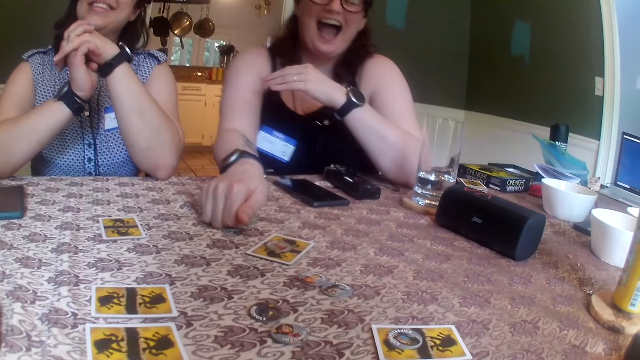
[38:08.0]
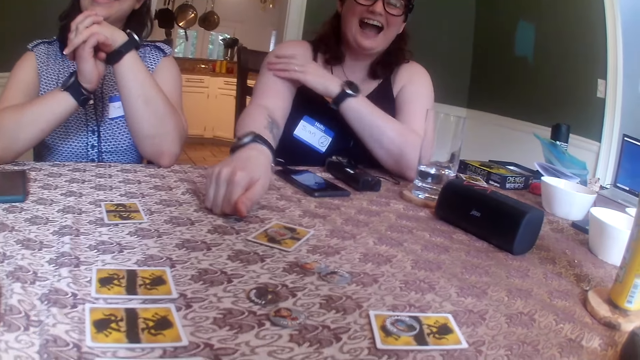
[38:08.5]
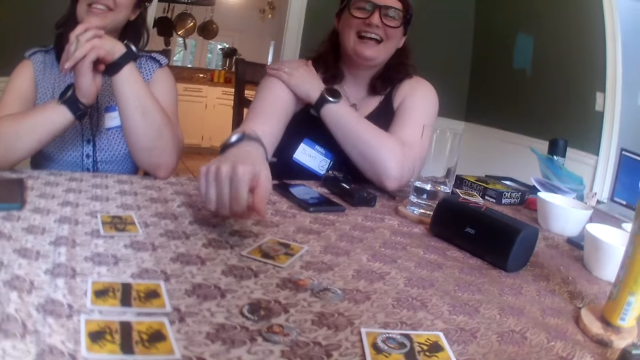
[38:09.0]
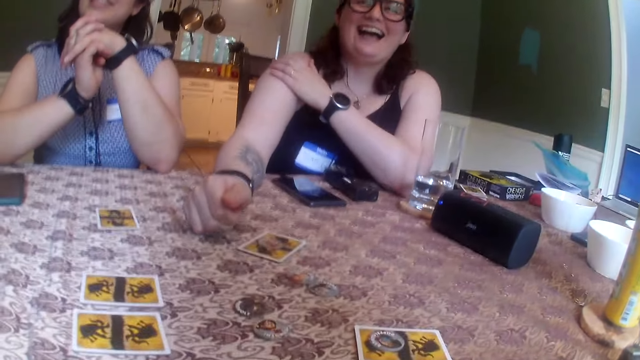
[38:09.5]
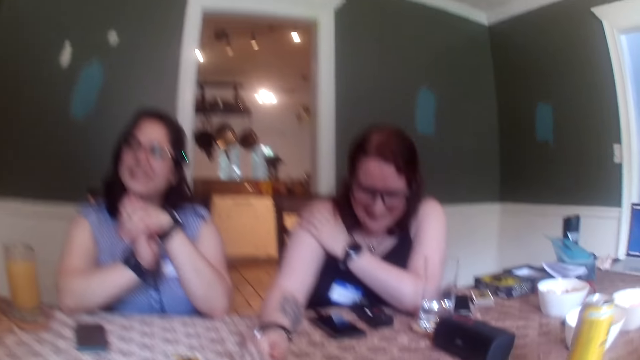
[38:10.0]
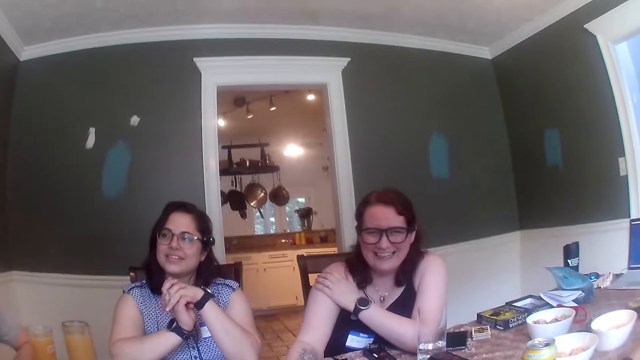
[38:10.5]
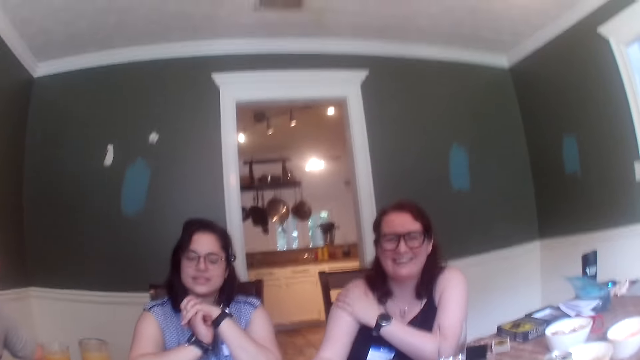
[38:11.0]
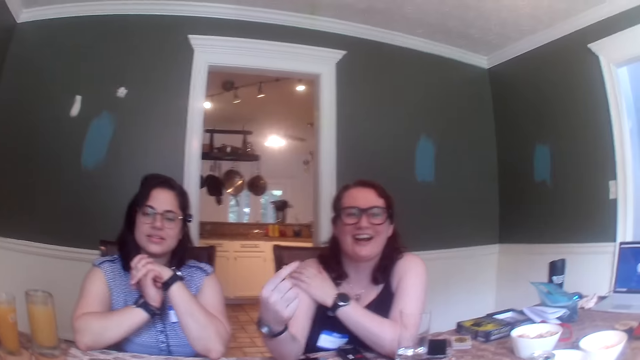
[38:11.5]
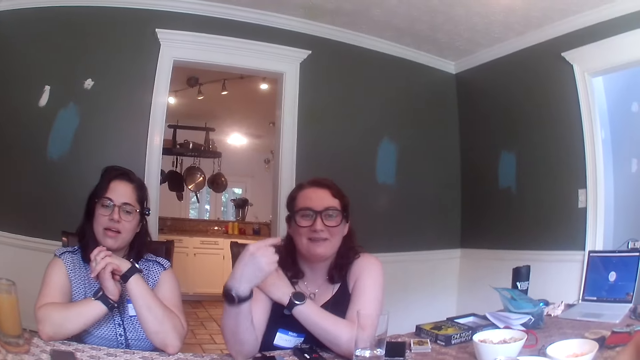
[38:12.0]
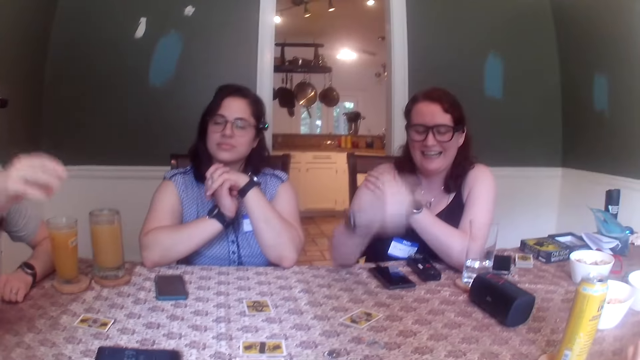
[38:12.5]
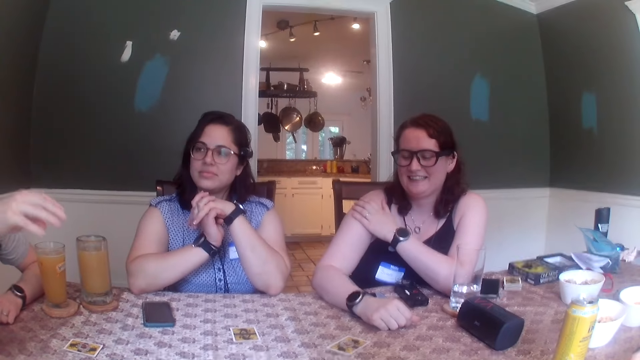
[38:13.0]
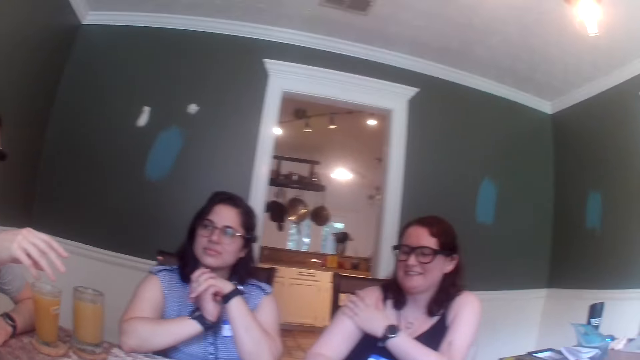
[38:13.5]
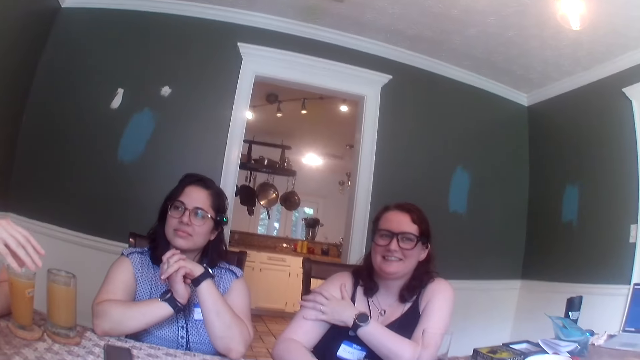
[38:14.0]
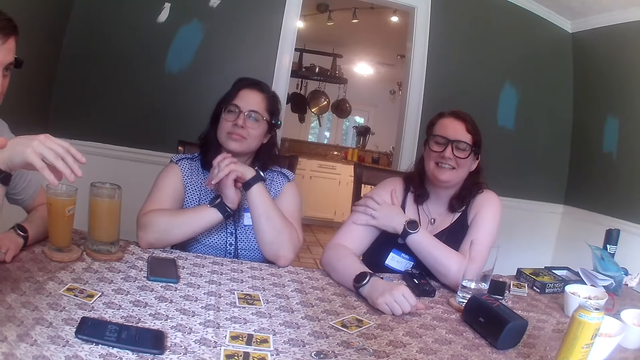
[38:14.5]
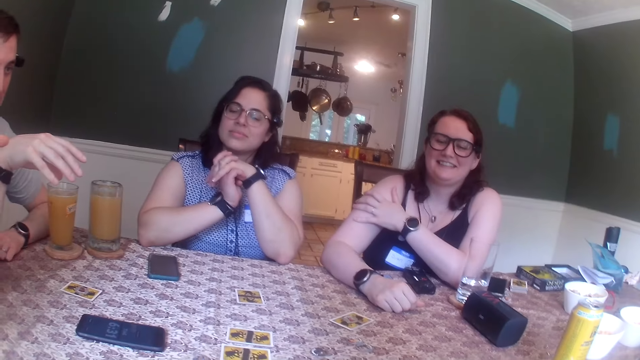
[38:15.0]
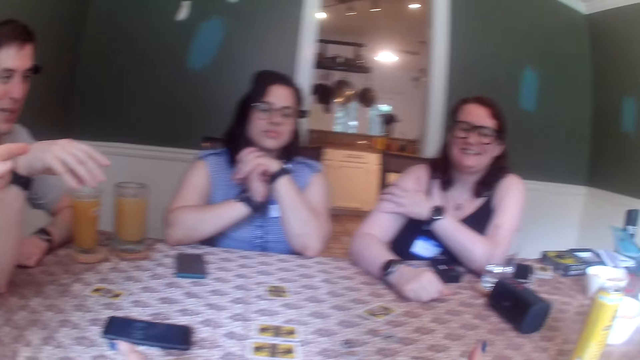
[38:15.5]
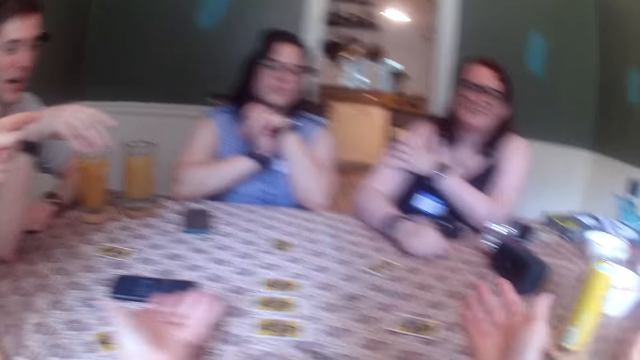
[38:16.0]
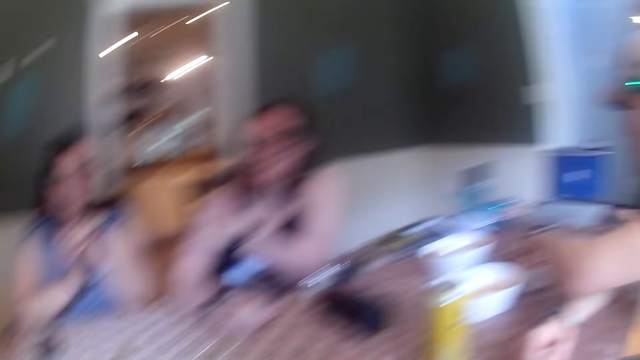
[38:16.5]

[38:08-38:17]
A man converses with the camera wearer, another man, a third man, a woman and another woman.

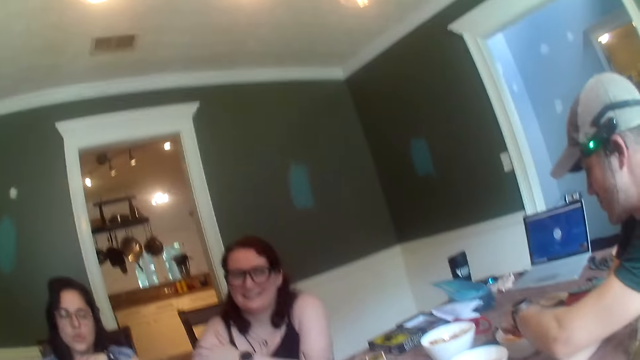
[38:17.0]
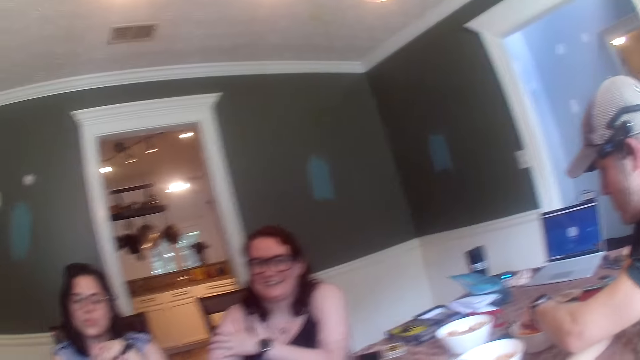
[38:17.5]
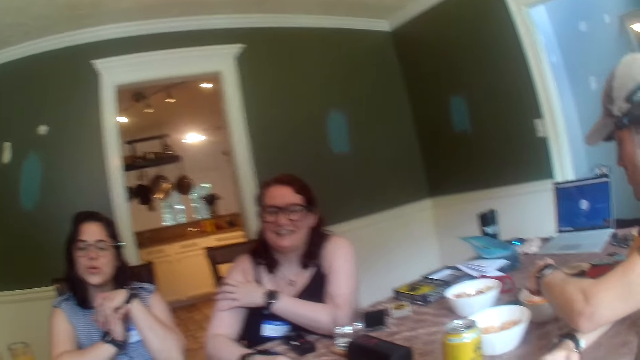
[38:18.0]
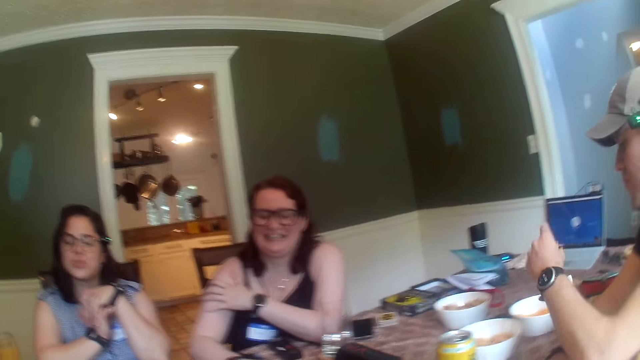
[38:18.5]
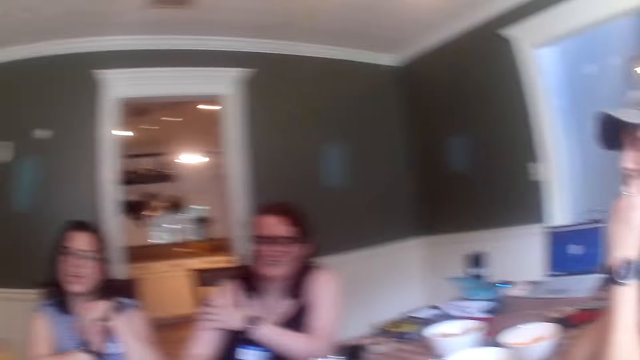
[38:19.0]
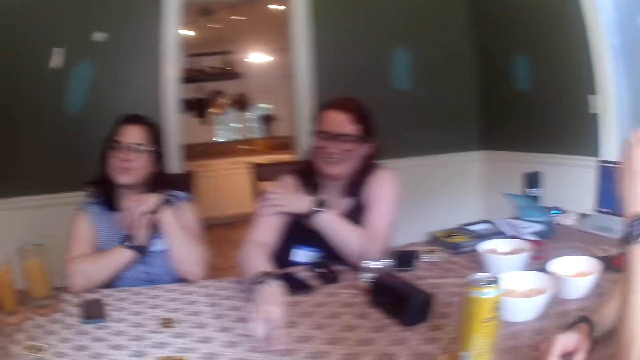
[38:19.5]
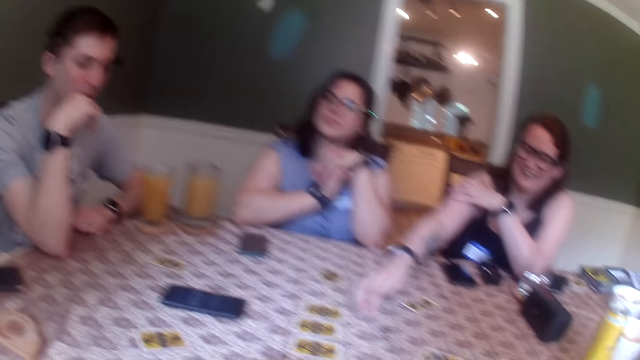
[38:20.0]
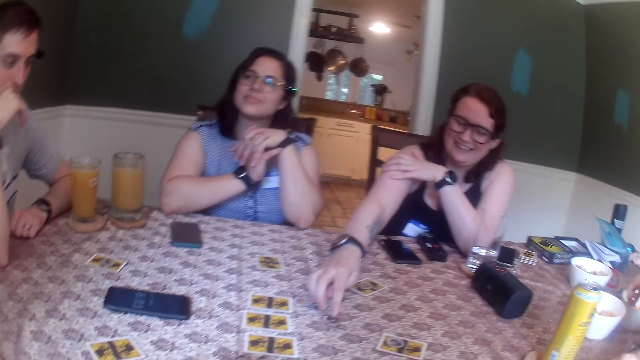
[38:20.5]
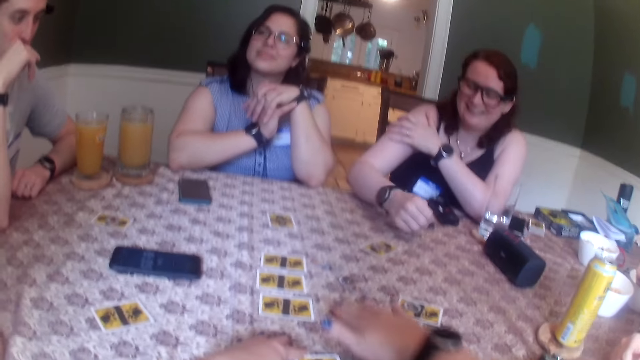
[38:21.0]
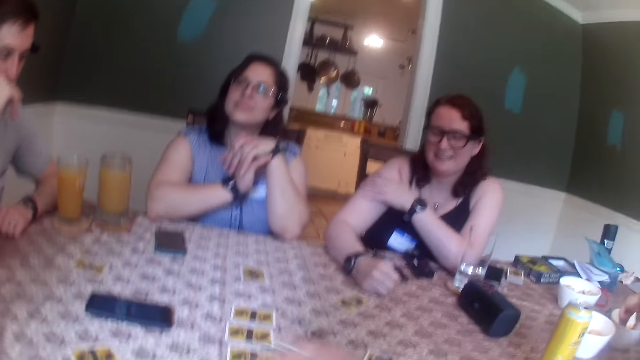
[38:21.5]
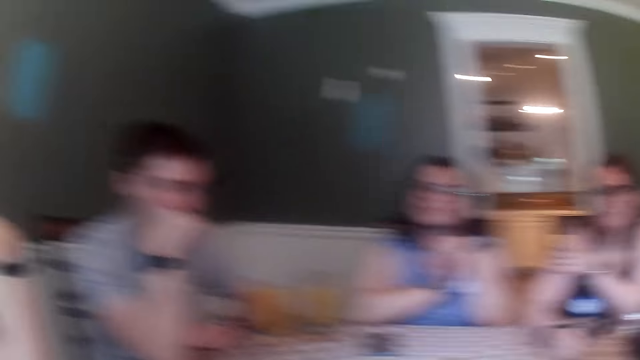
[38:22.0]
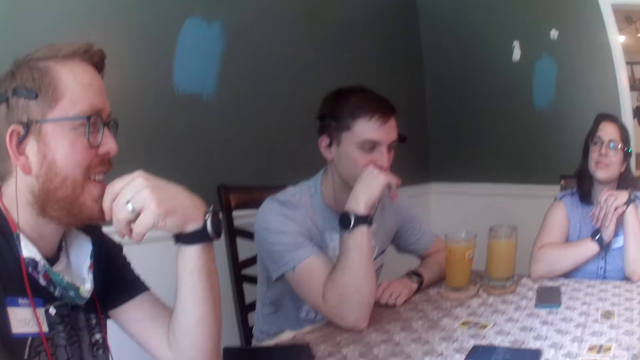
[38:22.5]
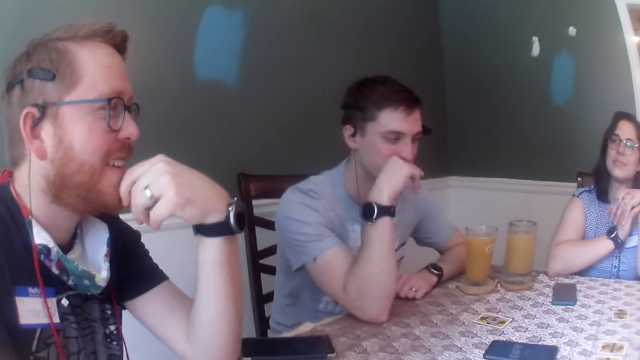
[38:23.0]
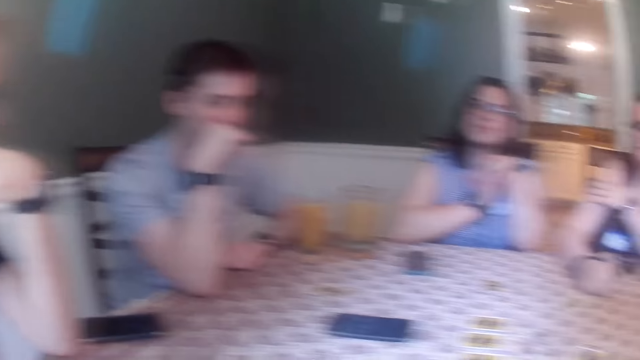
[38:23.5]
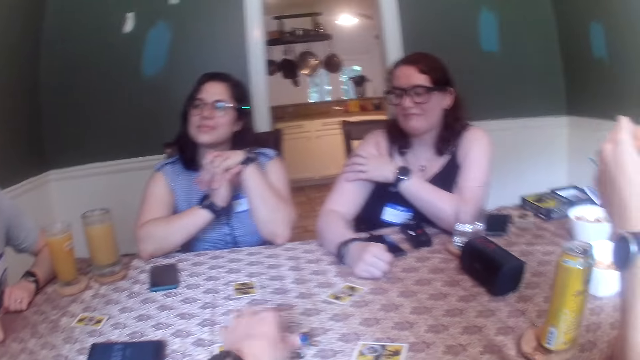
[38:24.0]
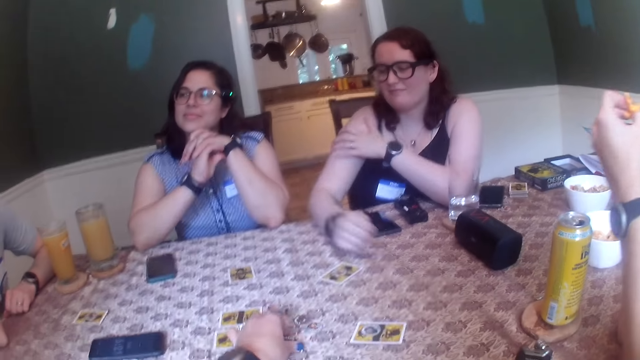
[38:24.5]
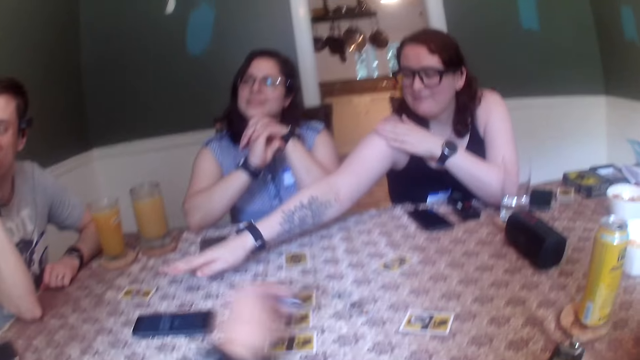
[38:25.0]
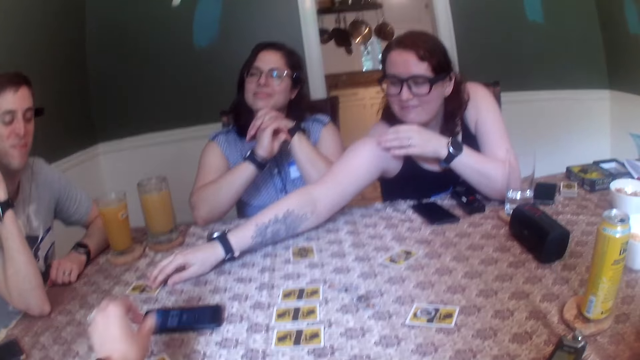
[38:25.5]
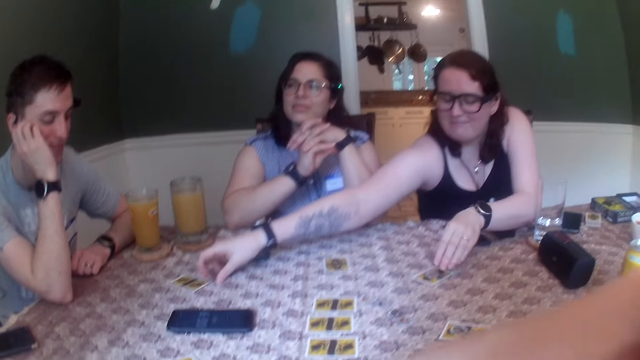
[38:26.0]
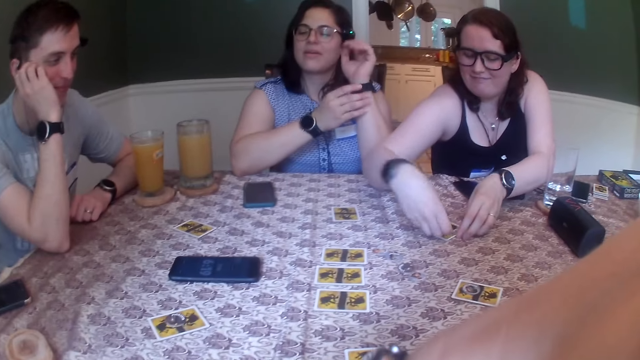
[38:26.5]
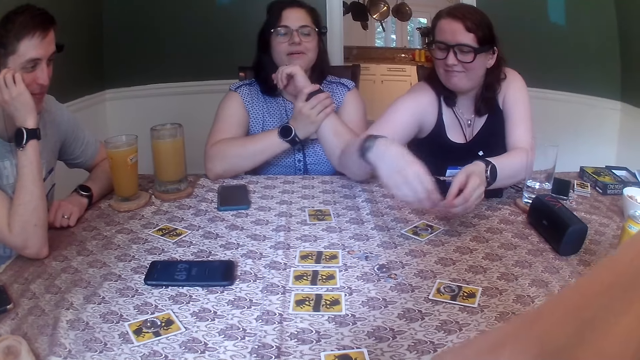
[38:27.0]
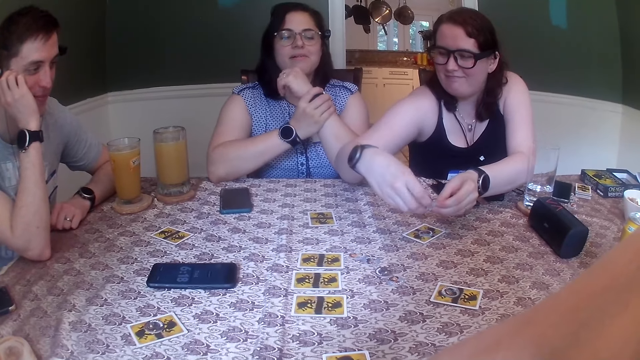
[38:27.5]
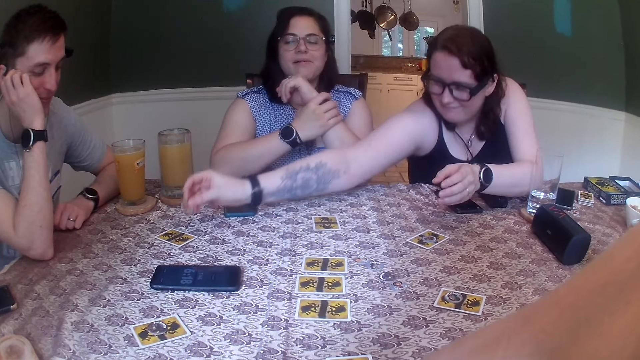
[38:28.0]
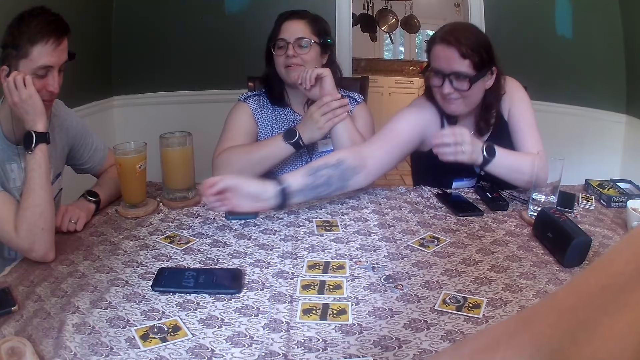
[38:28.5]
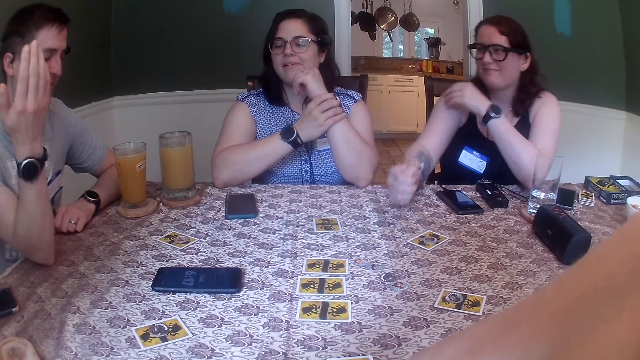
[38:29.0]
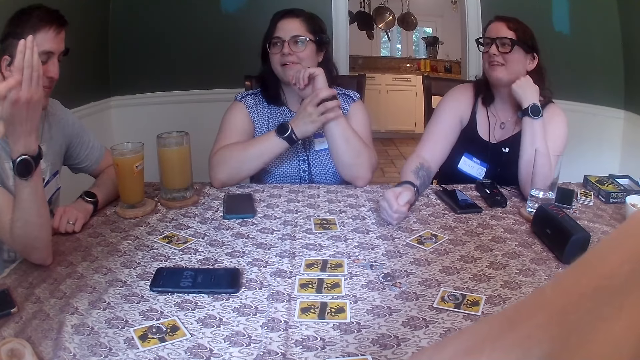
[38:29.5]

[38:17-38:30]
A man eats some biscuits in the bowl with his left hand. A woman adjusts some tokens on the table with her right hand. The camera wearer moves a token on the table with her right hand. She picks up the token on the table with her left hand. Another woman picks a token on a card with her right hand. The camera wearer drops the token on the card with her left hand. The other woman picks the token on the card with her left hand. She drops the token in her left hand on the card. She passes the token to her right hand from her left hand. She drops the token in her right hand on the card.
